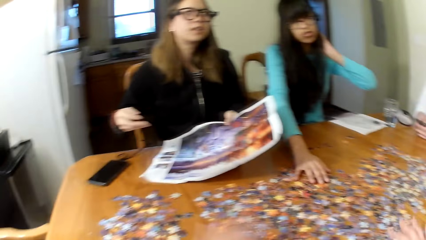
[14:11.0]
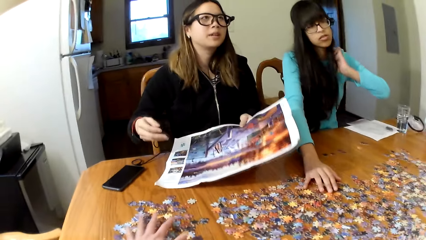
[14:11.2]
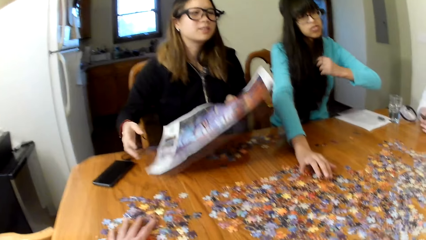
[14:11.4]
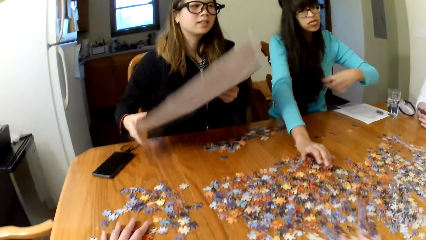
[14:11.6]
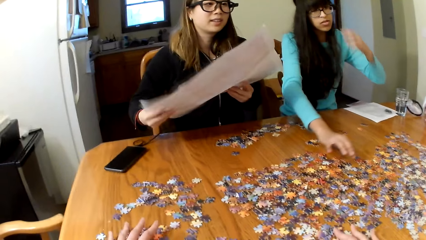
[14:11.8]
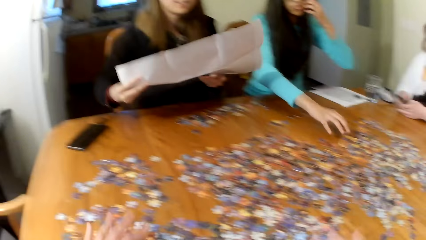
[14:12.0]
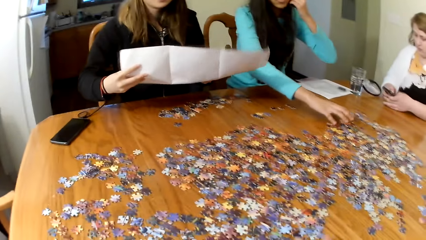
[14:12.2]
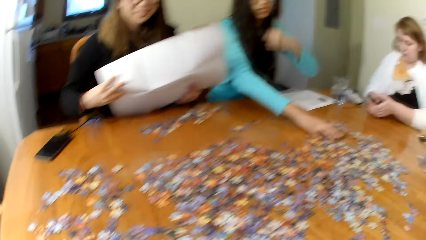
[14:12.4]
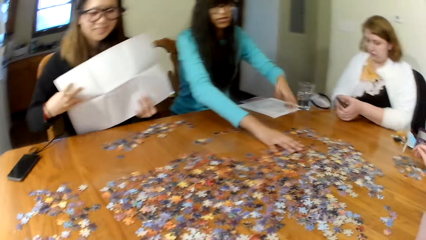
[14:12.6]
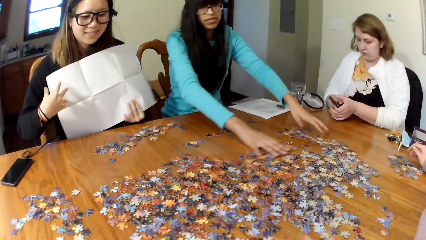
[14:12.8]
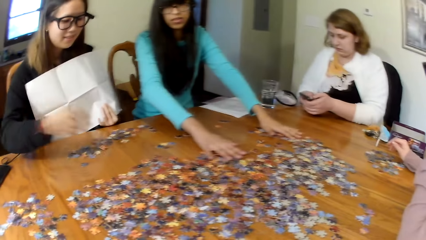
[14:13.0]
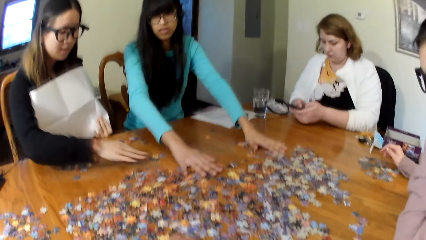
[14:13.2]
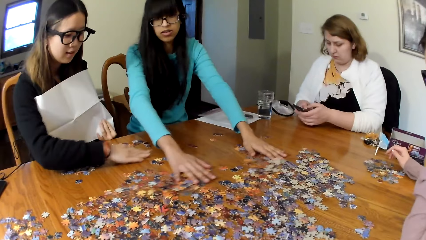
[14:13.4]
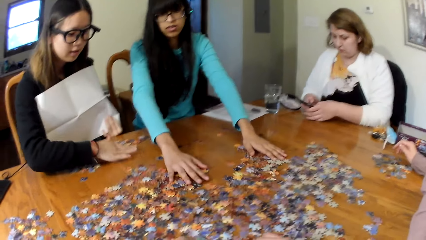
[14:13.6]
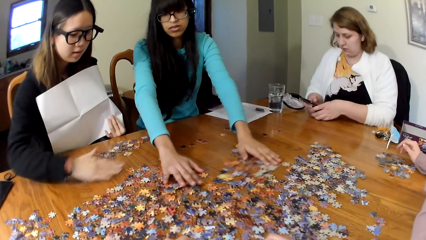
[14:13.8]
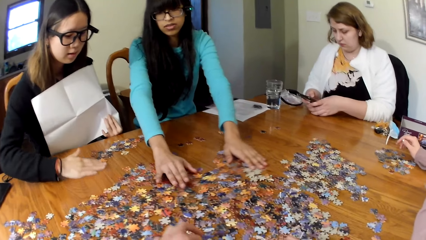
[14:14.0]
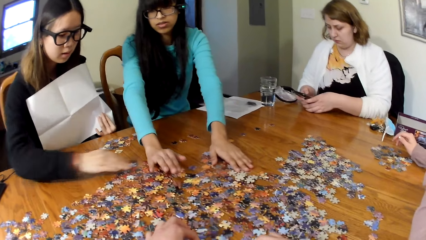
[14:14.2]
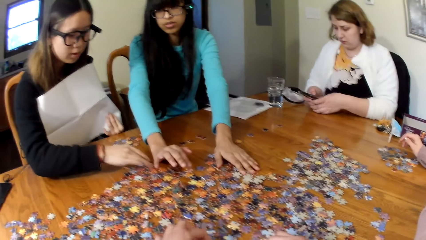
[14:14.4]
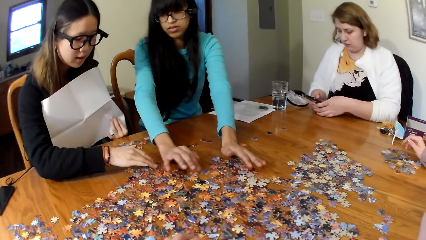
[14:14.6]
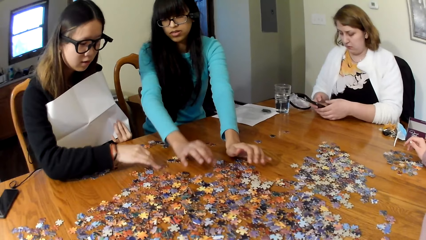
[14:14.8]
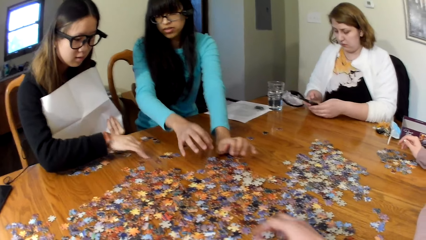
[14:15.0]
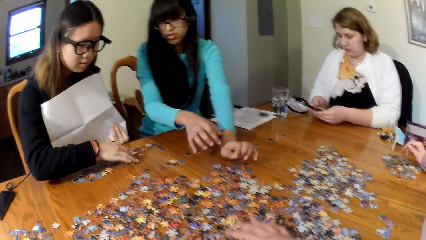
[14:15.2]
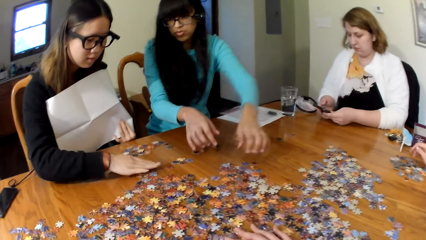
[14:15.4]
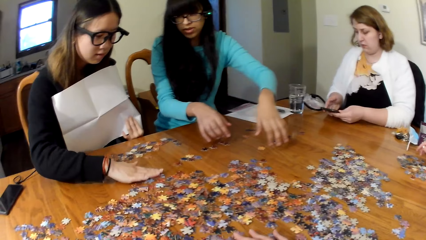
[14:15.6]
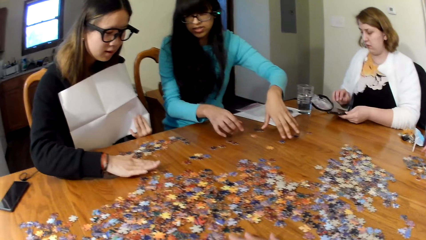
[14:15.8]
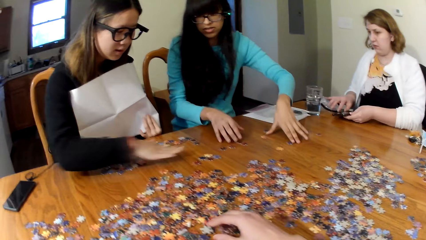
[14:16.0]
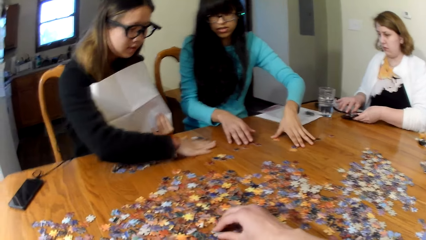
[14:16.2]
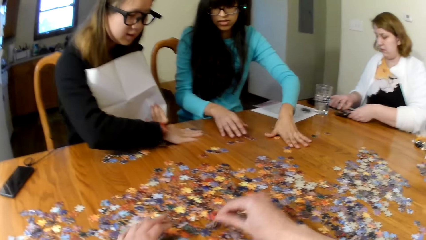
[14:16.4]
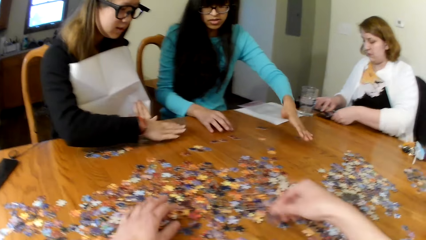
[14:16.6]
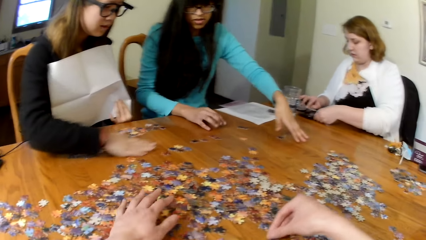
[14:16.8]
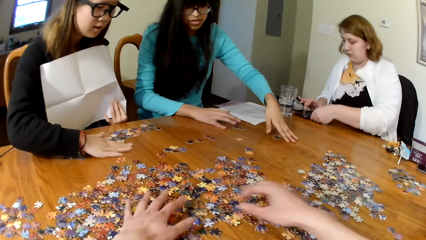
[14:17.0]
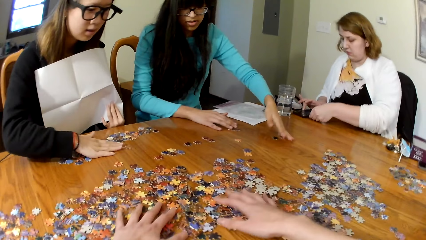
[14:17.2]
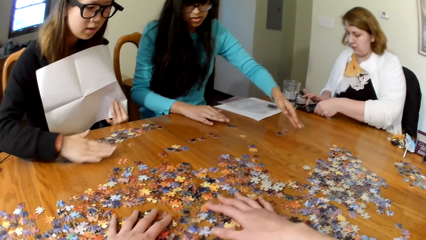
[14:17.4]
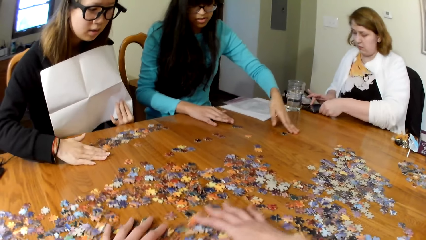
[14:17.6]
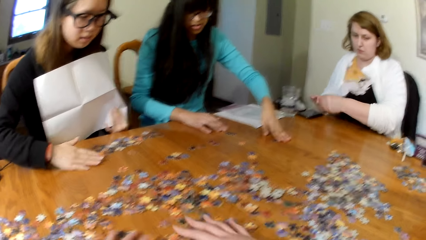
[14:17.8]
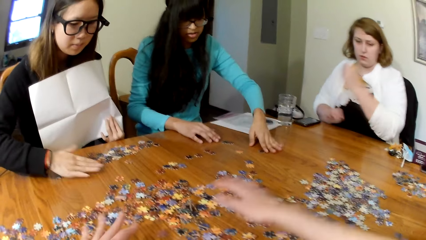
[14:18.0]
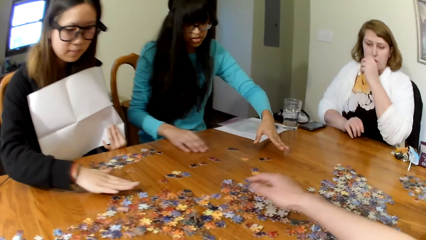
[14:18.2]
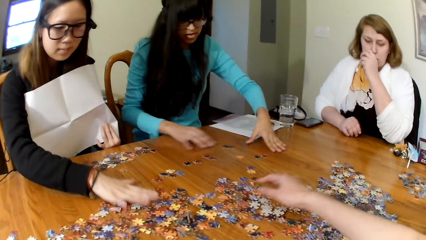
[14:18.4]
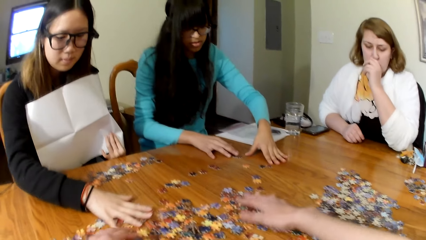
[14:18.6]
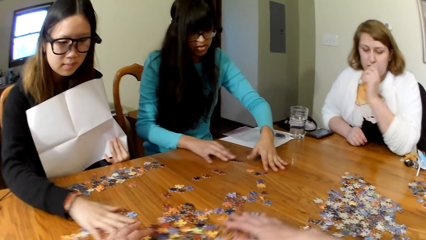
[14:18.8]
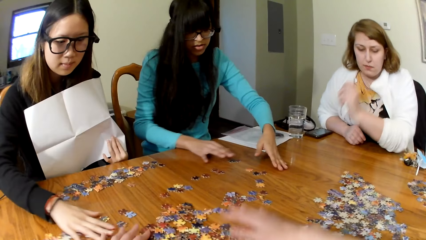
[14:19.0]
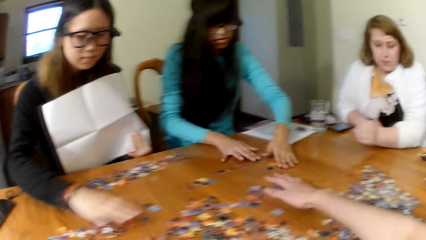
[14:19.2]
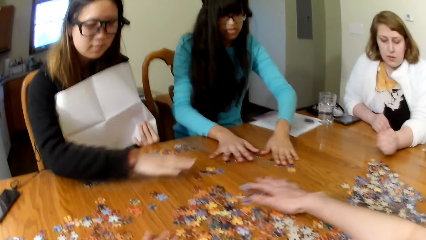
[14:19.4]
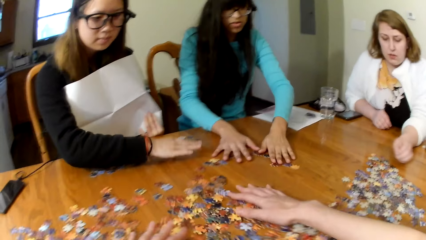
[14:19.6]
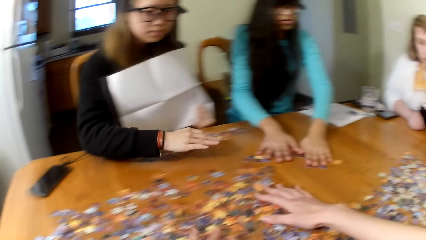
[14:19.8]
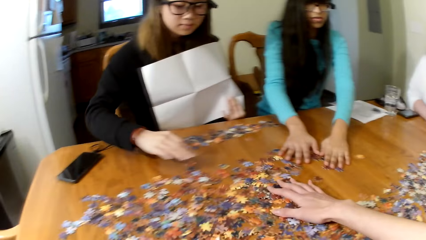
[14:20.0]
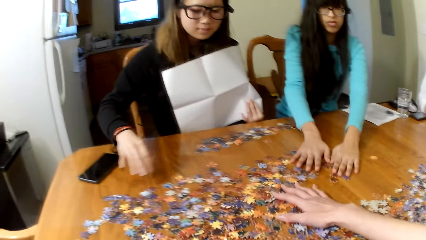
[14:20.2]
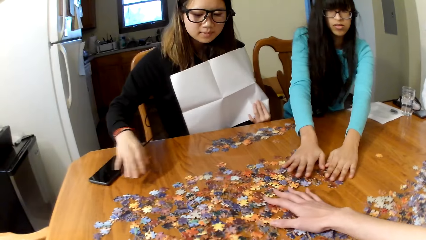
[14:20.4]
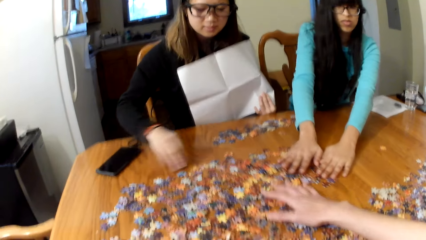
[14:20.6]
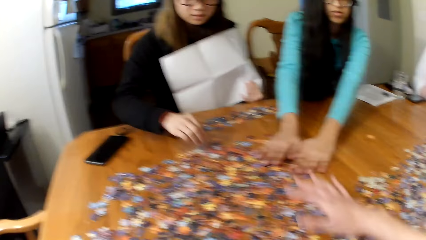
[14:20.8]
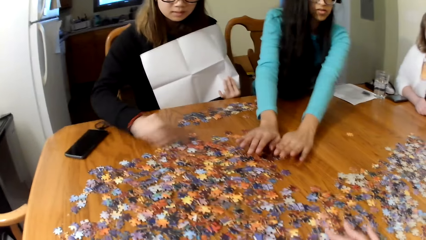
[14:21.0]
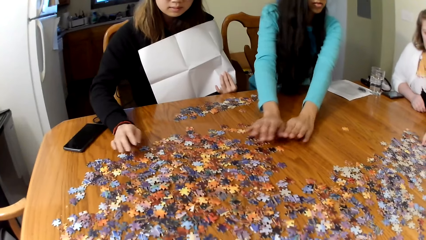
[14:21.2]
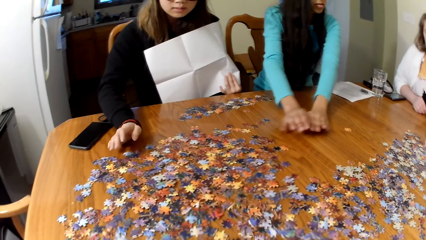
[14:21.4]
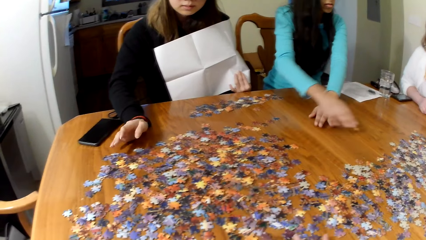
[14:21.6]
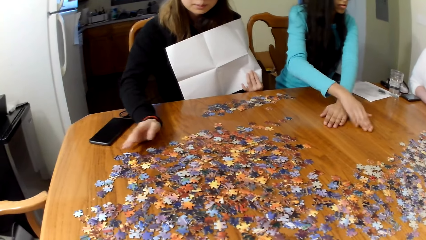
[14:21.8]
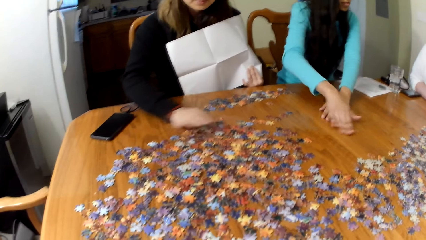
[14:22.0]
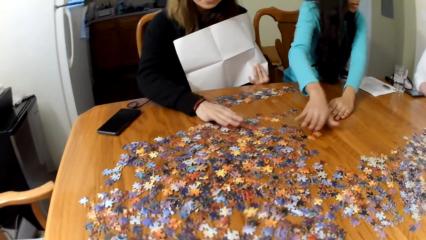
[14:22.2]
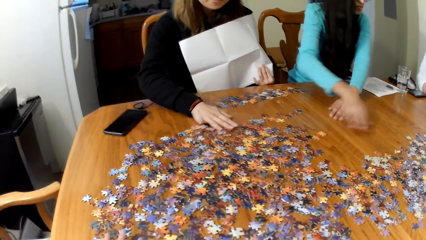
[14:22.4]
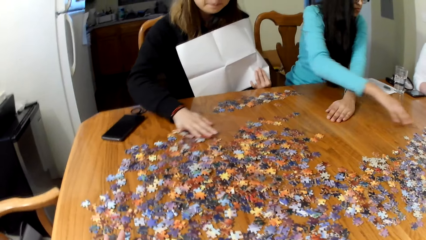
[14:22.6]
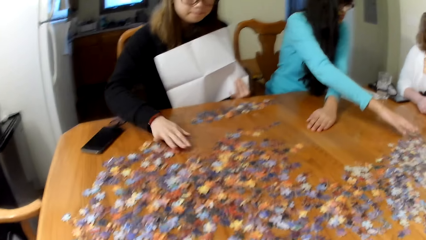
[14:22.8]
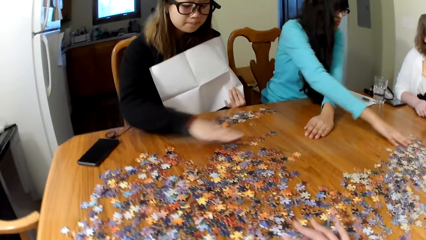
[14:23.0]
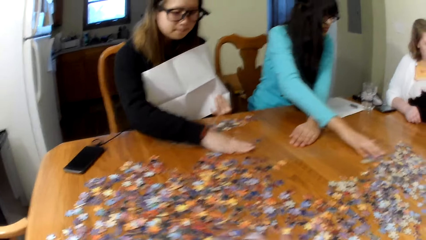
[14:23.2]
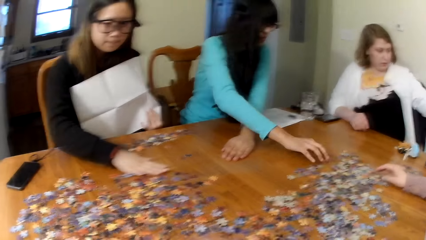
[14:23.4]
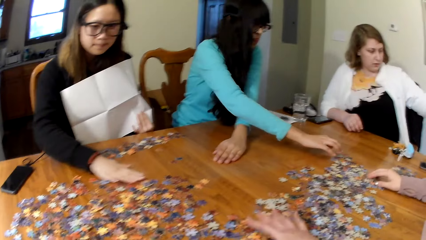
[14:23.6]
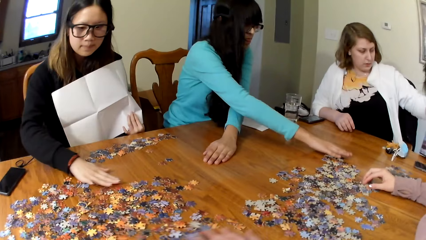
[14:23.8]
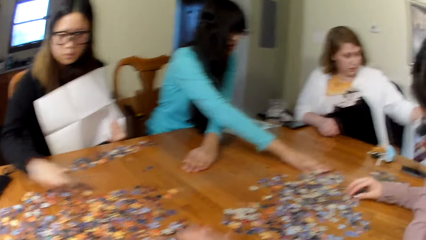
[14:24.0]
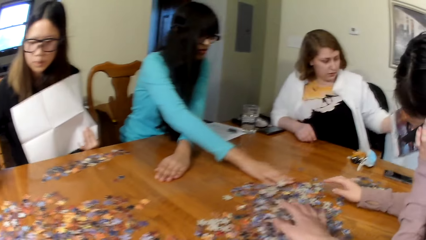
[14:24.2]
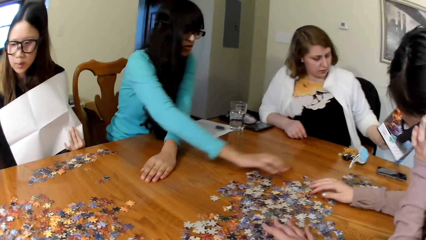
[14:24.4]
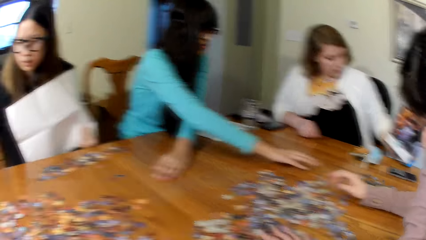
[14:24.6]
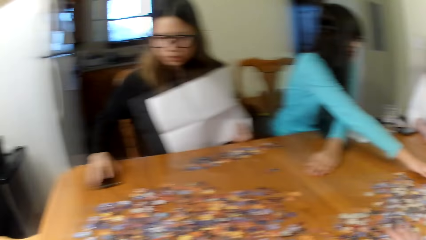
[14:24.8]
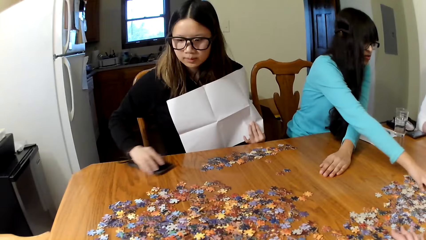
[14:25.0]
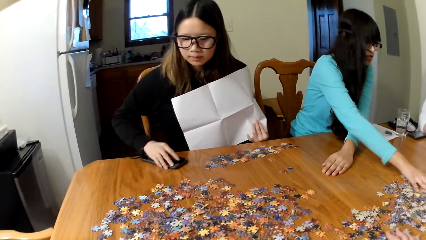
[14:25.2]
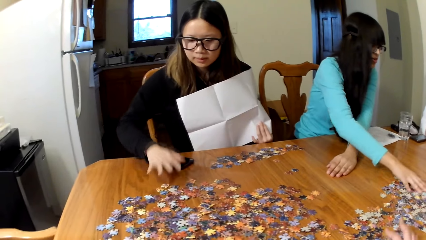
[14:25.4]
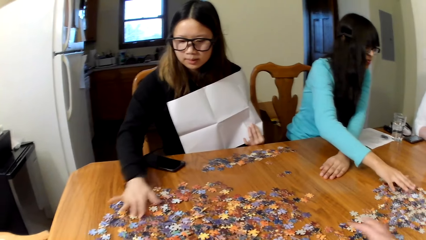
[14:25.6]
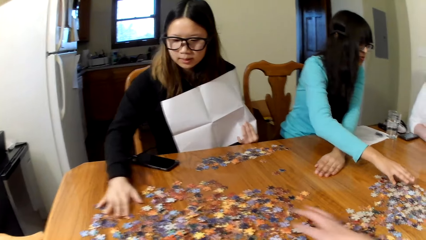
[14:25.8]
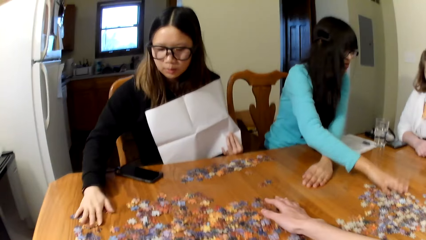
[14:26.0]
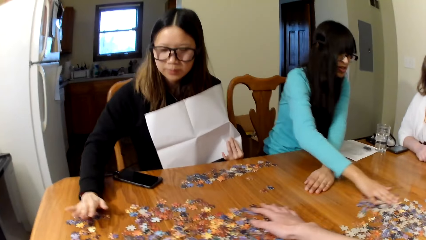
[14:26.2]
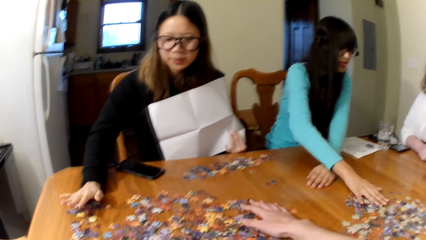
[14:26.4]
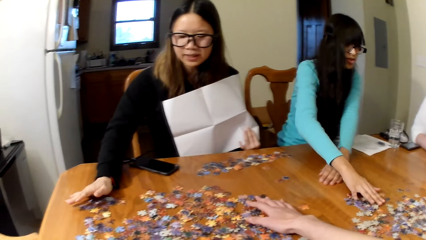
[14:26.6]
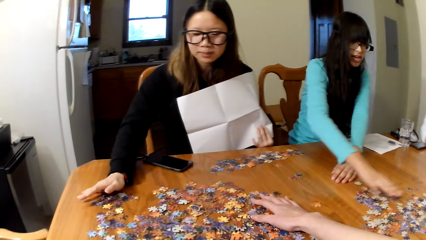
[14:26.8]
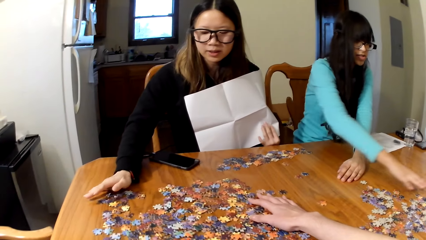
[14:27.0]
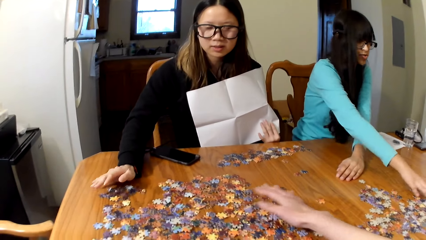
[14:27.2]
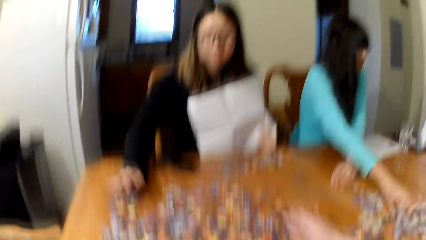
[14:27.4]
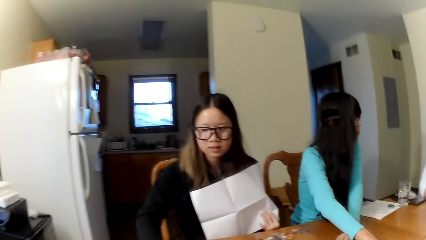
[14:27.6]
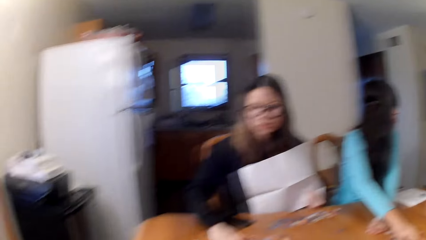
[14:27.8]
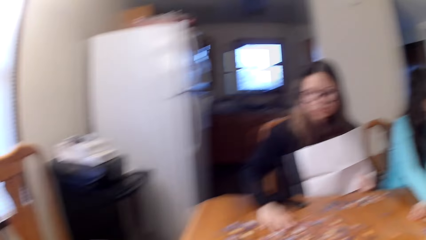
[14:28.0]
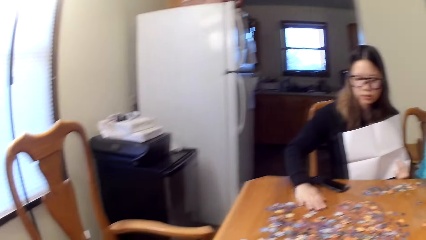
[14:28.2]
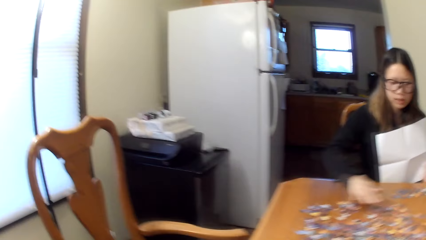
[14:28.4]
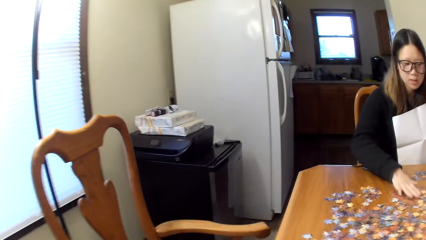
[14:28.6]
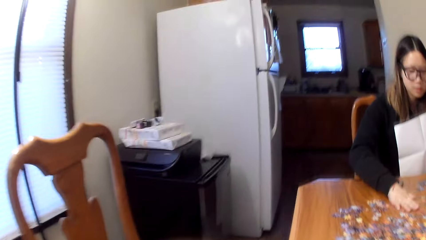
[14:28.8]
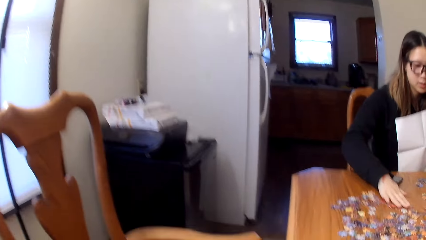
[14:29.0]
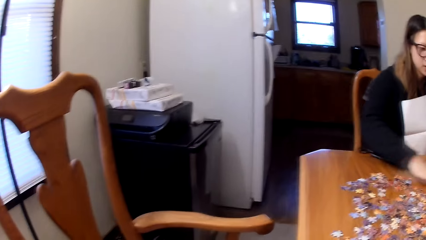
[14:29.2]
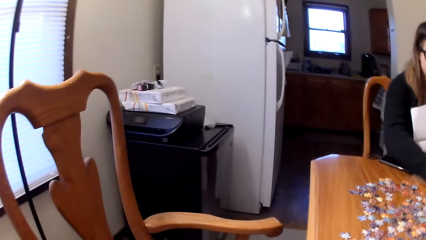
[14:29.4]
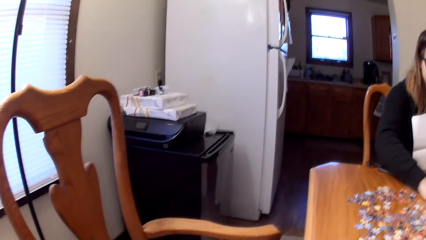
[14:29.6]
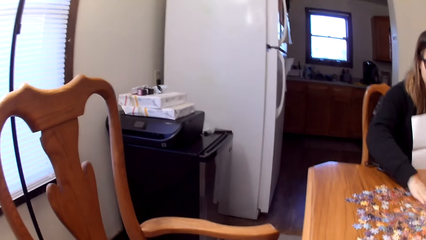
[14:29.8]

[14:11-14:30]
A lady places the paper on the table. A woman looks for puzzle pieces. Another woman looks for puzzle pieces. A third woman looks for puzzle pieces. Another lady pushes the pieces of the puzzle. The camera wearer arranges the puzzle pieces. They look for puzzle pieces.
